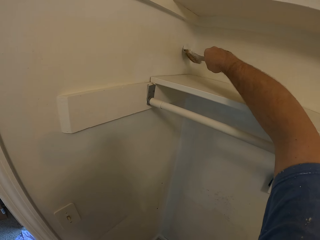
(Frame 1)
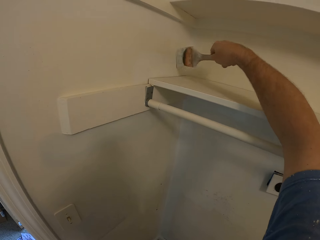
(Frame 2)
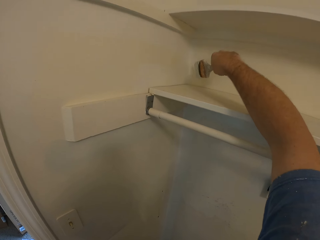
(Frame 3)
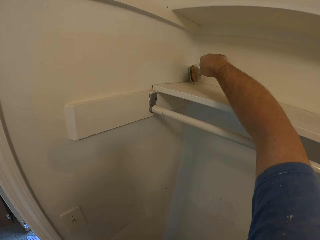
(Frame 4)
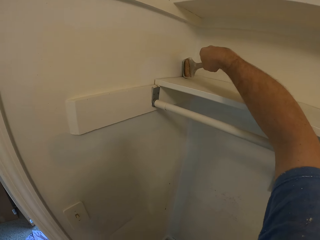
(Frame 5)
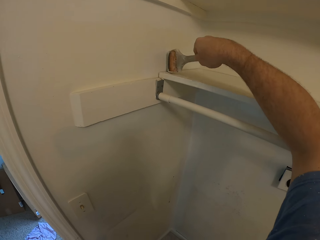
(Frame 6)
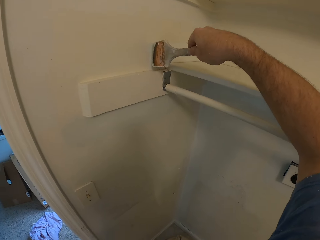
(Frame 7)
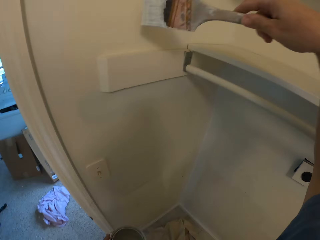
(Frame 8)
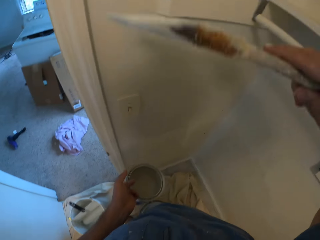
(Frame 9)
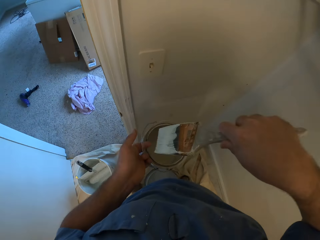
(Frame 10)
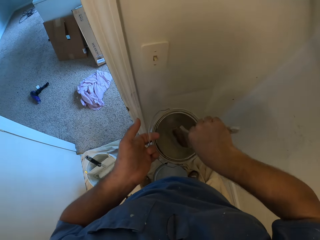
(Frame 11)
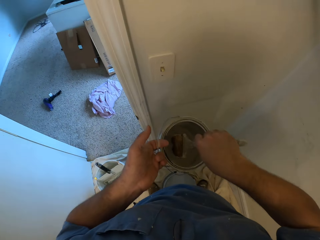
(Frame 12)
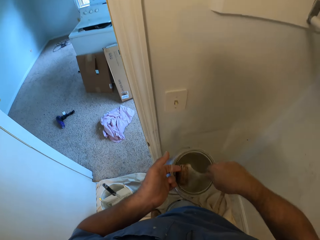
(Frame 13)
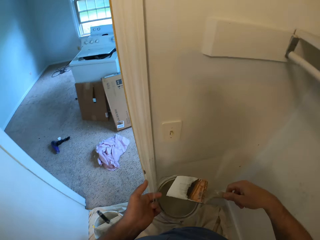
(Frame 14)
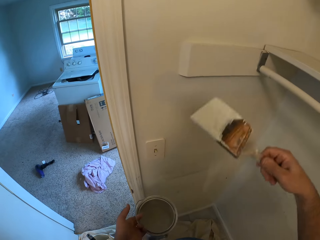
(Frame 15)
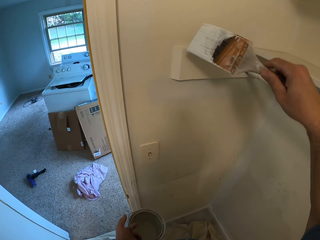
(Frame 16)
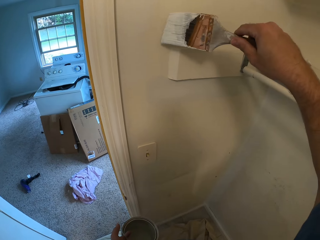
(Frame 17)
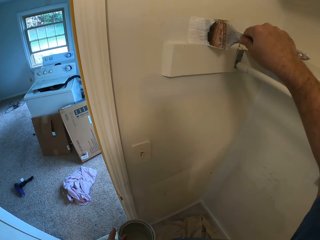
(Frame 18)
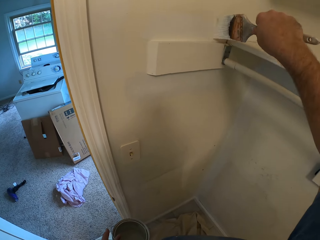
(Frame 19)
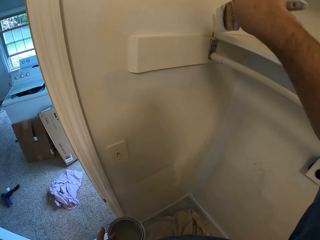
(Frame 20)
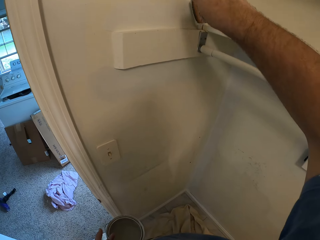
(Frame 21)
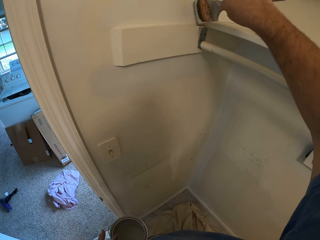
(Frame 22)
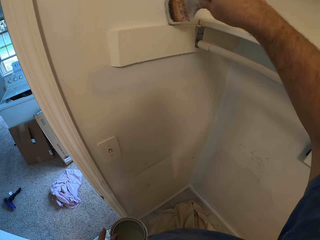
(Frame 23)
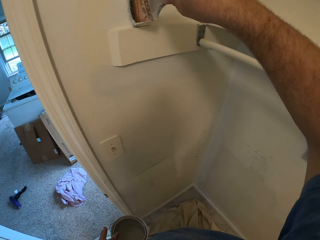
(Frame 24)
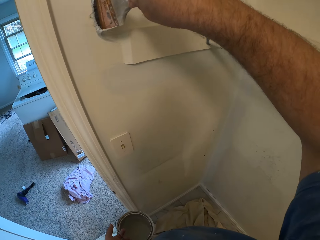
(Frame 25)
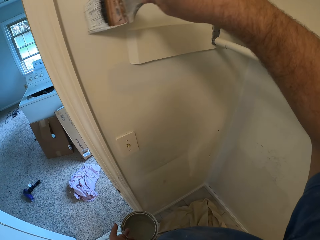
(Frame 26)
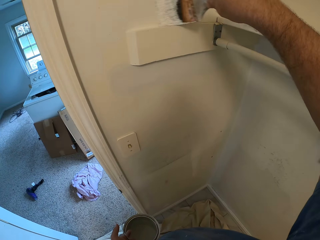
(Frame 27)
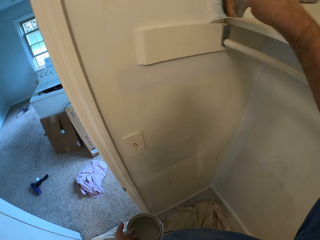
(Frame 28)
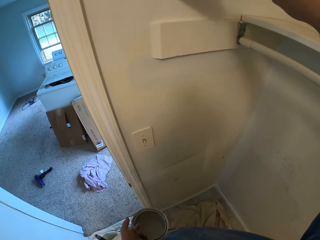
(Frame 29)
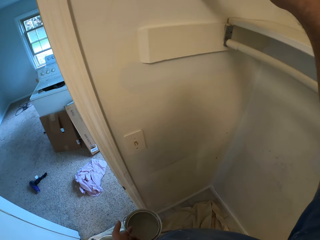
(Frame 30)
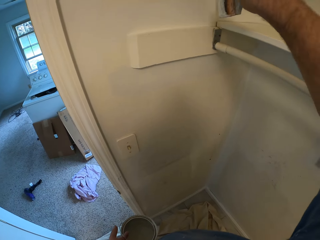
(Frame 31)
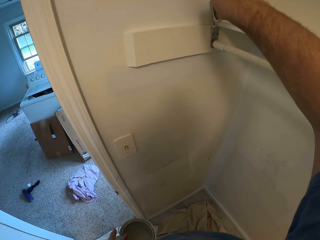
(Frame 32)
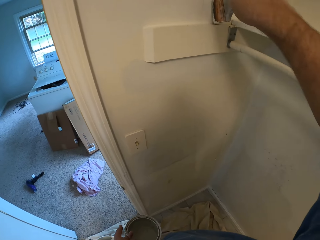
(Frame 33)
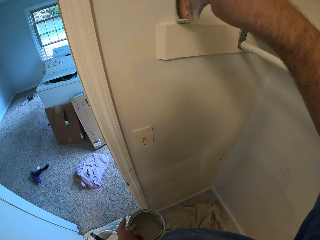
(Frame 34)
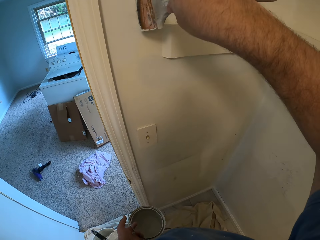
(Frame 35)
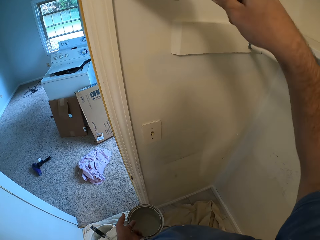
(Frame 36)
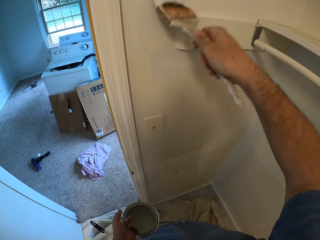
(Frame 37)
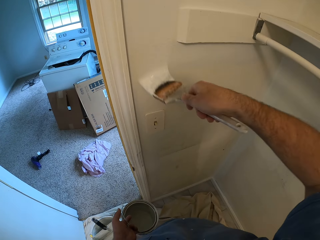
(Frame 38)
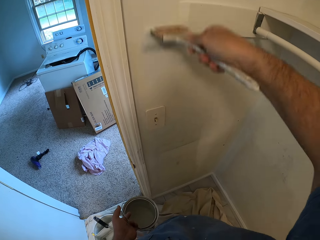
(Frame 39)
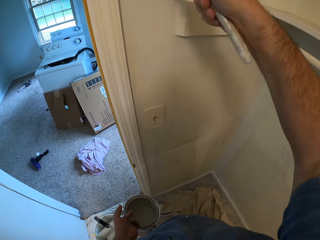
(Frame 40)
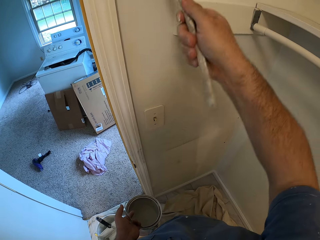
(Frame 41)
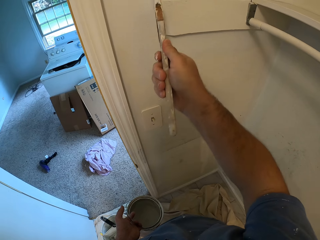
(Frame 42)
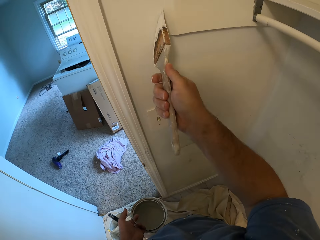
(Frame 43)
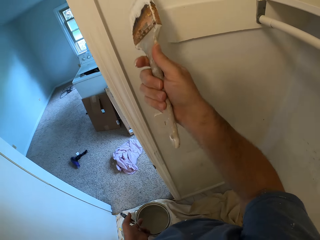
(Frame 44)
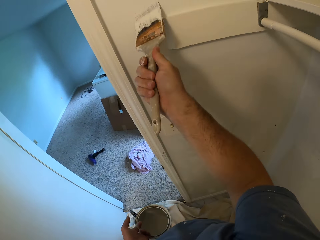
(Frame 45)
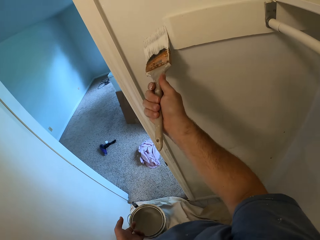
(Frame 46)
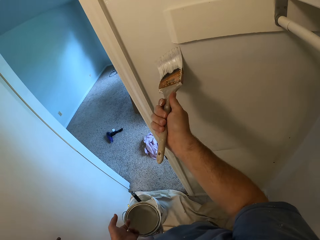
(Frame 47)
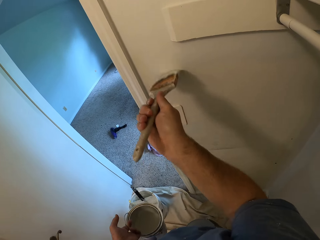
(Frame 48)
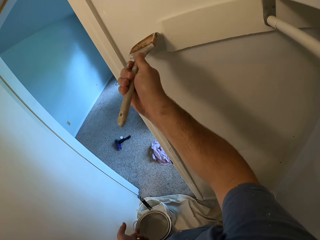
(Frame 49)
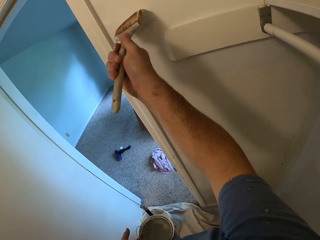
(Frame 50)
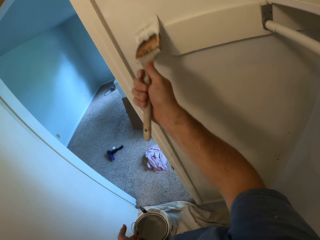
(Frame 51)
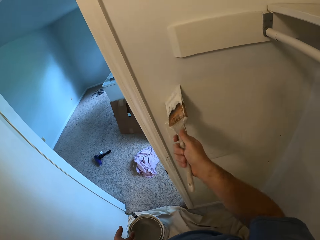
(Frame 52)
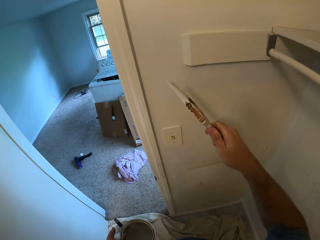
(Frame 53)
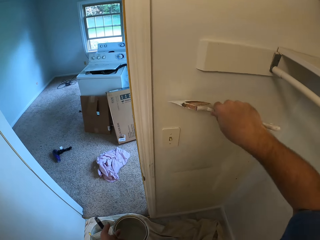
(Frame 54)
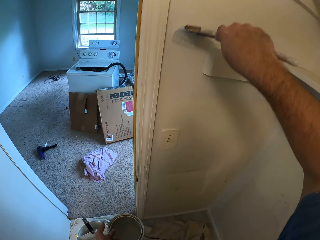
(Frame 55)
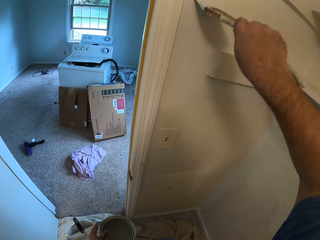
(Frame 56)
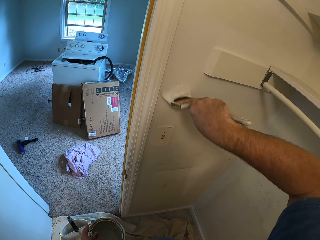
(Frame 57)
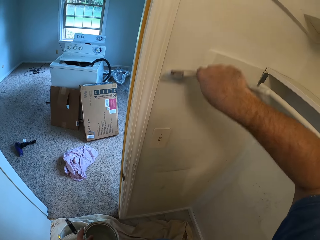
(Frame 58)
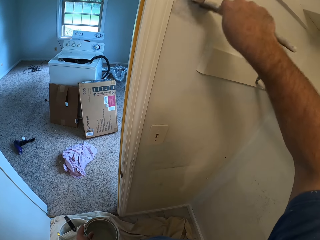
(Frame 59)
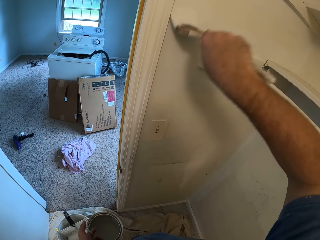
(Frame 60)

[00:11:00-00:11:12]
The camera wearer takes paint from the bucket of paint with the paint brush in his right hand. He paints the wall with the paint brush in his right hand.

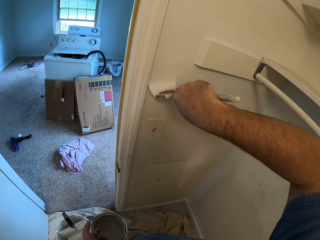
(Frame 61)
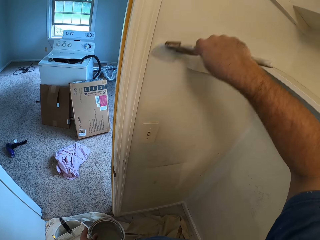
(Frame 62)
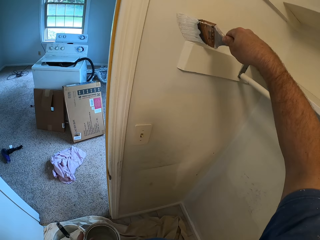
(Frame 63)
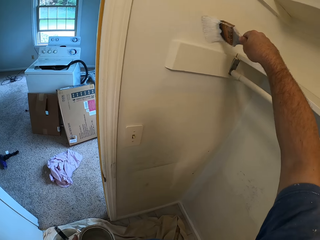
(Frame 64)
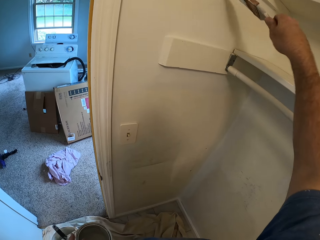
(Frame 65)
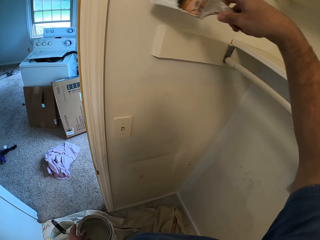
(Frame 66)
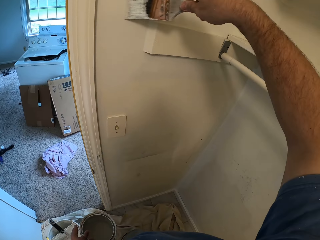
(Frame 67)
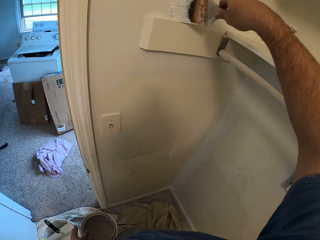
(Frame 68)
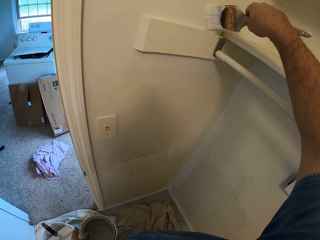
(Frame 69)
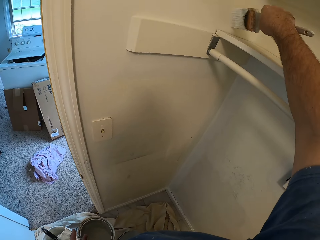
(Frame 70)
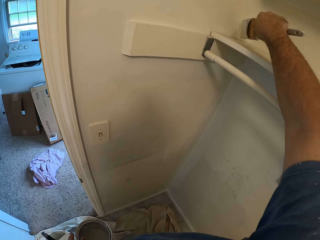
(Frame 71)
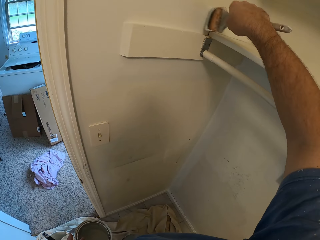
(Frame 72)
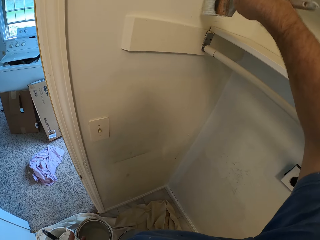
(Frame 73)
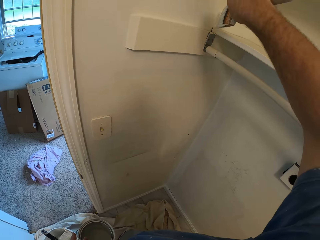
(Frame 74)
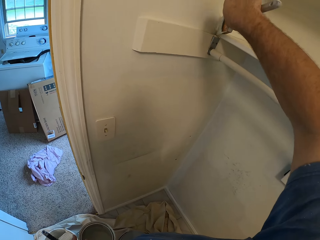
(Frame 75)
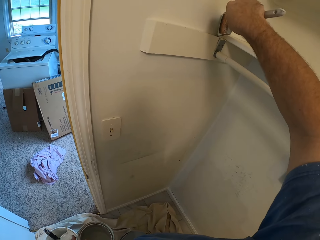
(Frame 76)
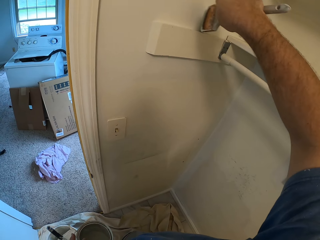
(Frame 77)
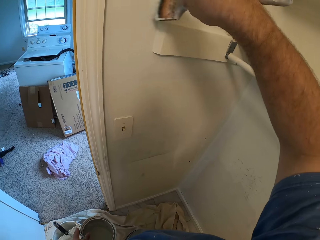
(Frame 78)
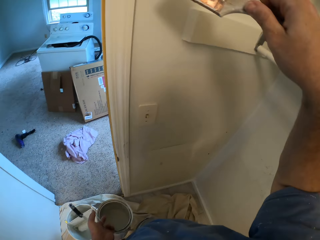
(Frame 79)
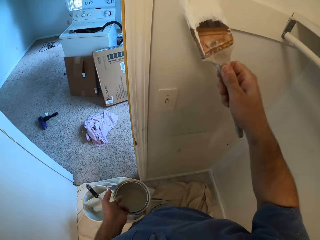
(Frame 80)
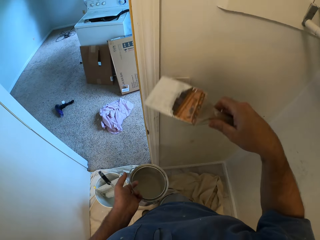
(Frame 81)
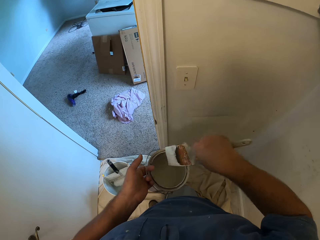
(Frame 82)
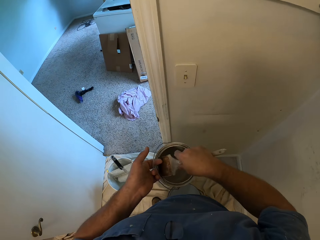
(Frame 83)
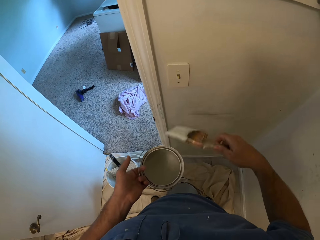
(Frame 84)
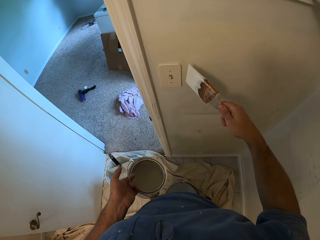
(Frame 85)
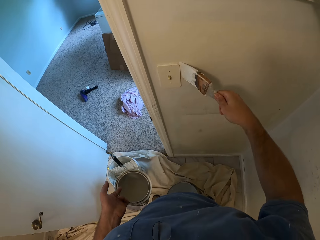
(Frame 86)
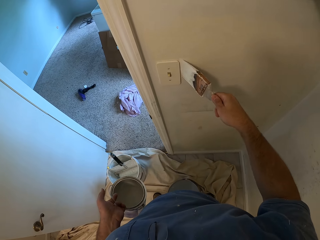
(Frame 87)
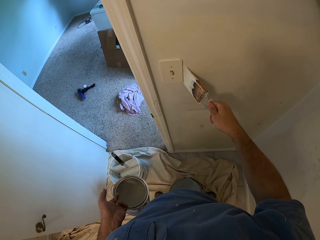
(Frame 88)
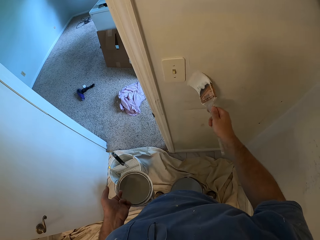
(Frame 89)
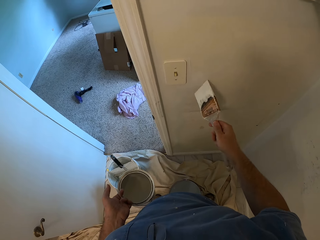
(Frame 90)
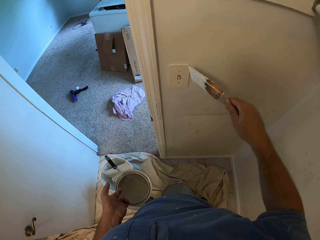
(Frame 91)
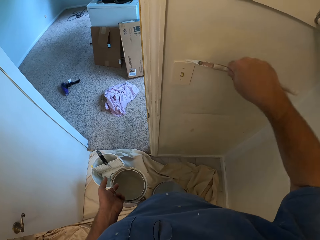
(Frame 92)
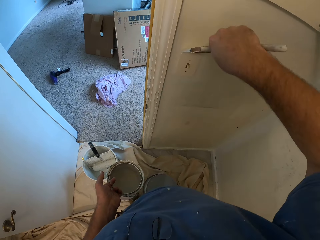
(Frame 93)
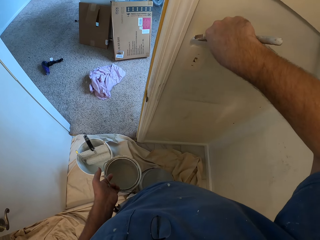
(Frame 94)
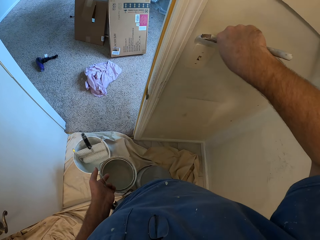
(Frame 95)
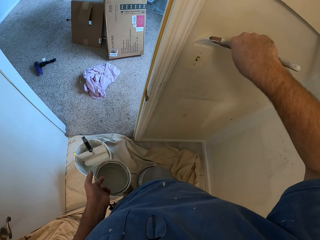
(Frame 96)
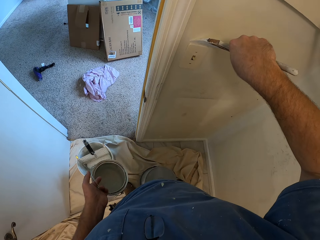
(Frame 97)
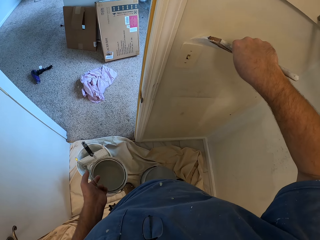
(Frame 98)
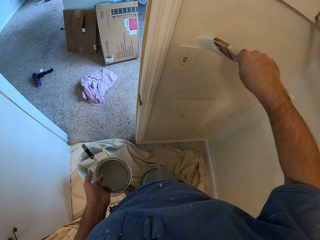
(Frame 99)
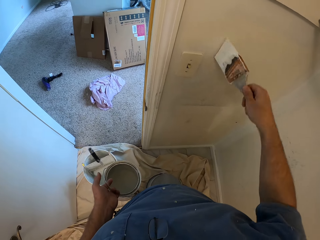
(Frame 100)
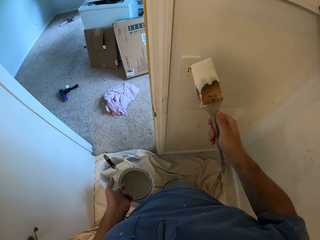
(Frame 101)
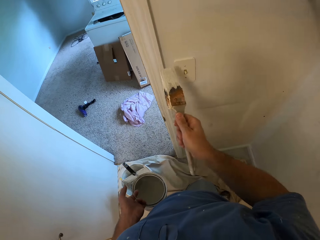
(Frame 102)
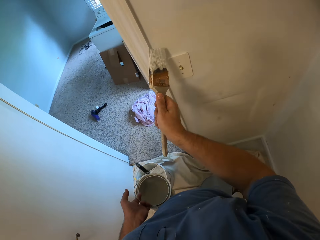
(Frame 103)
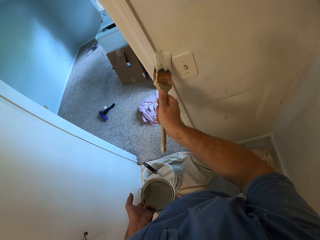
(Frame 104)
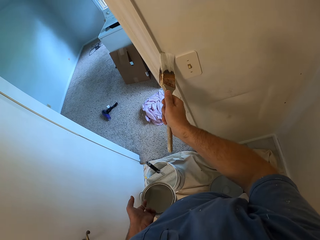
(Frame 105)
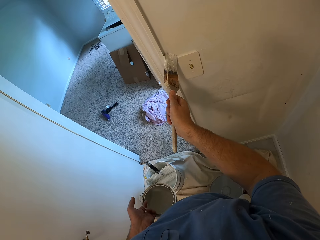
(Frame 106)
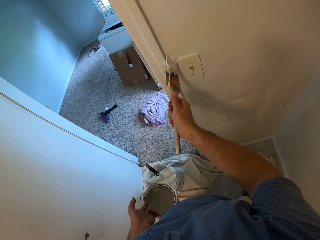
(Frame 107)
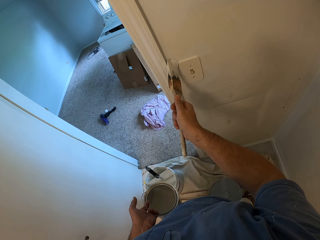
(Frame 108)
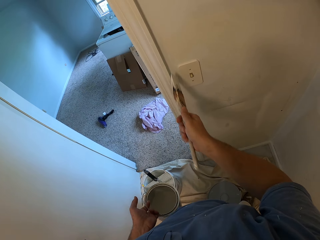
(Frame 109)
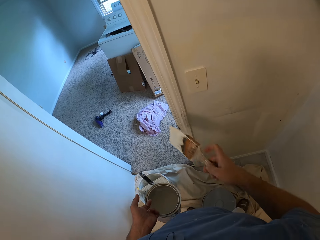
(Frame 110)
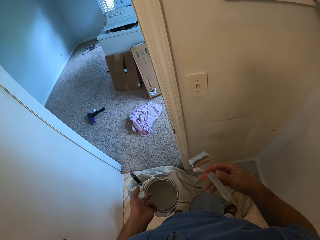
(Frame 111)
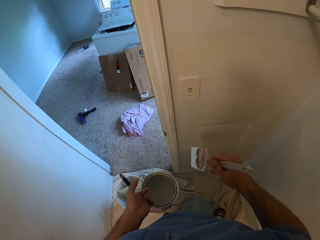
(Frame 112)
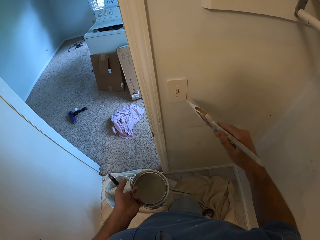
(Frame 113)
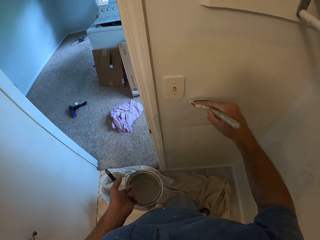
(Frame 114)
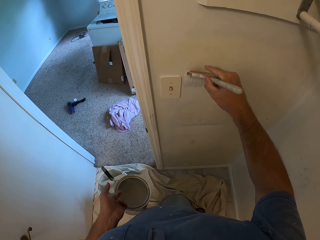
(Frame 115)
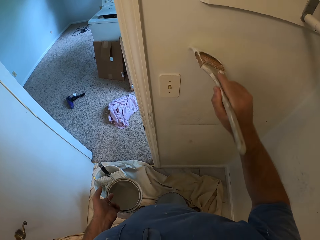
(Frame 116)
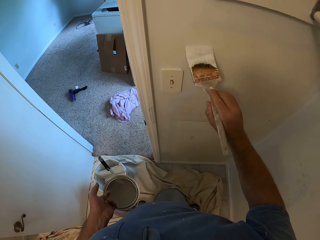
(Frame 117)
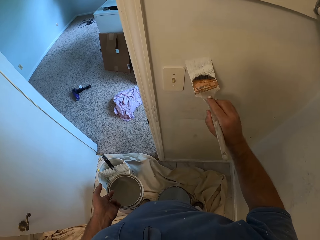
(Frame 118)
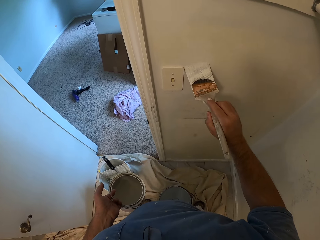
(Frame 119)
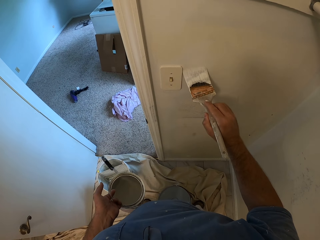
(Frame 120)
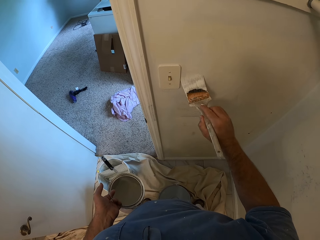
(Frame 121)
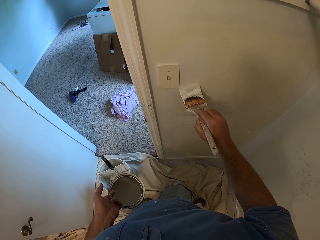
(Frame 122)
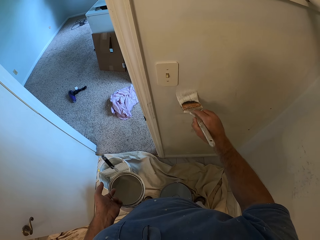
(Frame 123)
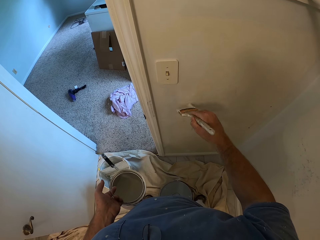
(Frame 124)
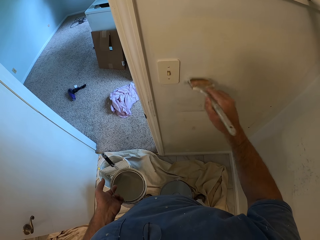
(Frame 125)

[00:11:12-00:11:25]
The camera wearer takes paint from the bucket of paint with the paint brush in his right hand. He paints the wall with the paint brush in his right hand.
